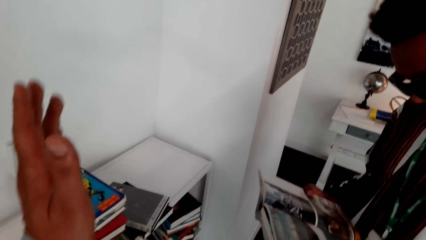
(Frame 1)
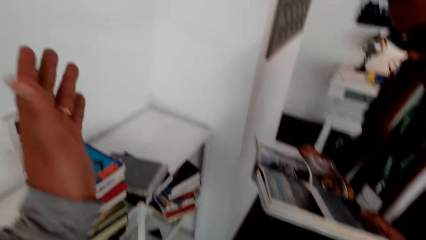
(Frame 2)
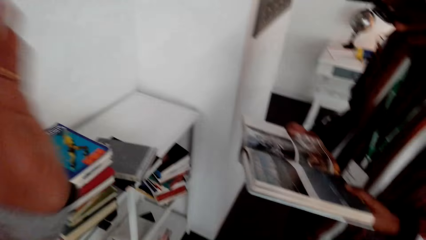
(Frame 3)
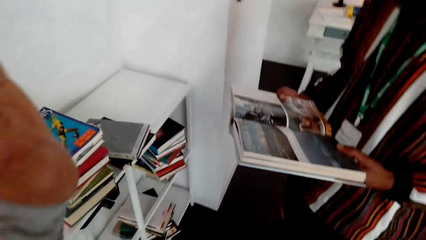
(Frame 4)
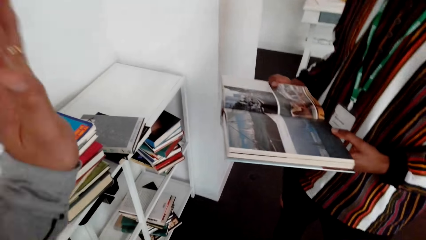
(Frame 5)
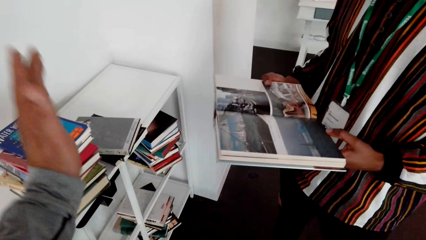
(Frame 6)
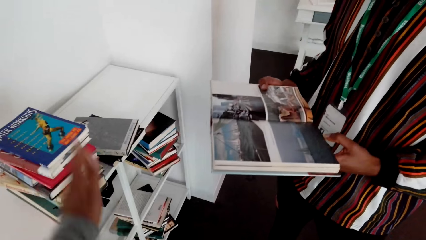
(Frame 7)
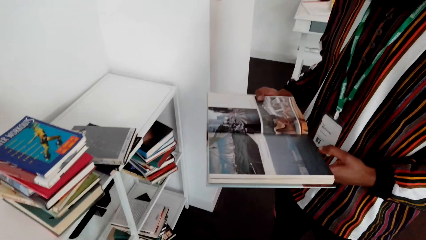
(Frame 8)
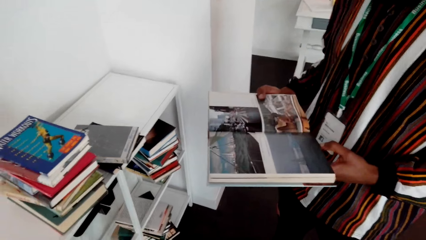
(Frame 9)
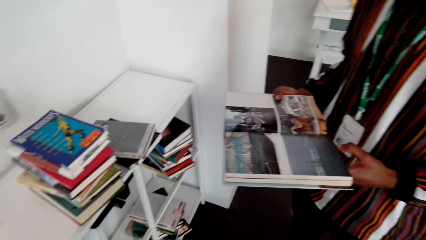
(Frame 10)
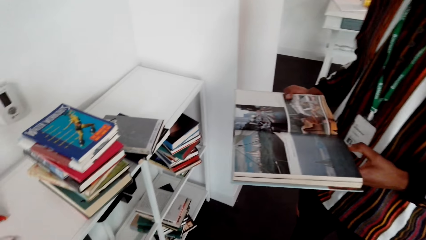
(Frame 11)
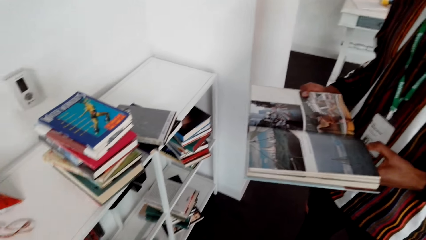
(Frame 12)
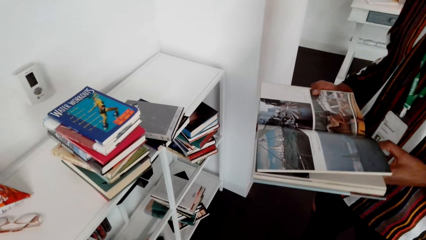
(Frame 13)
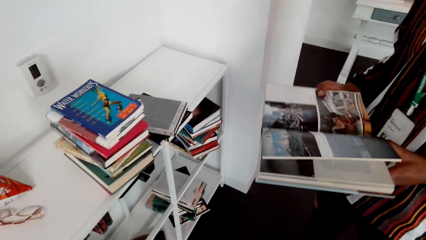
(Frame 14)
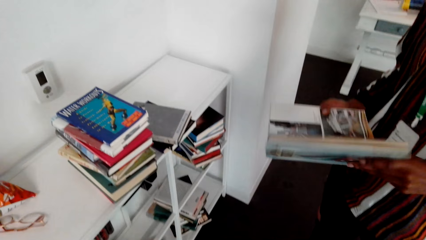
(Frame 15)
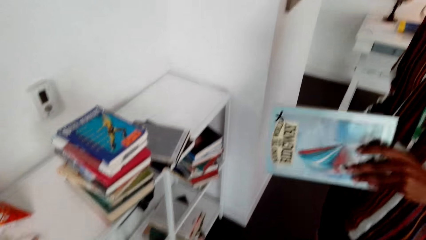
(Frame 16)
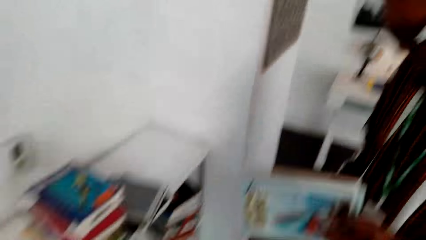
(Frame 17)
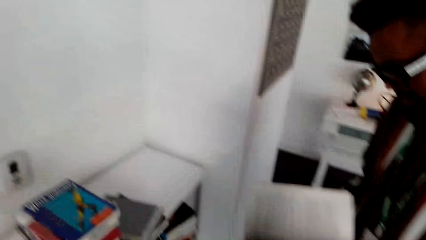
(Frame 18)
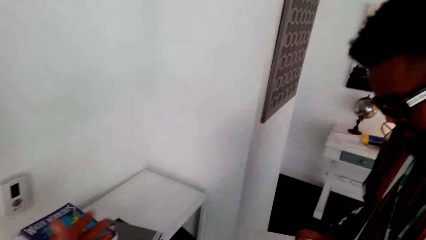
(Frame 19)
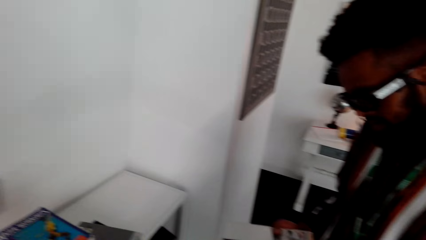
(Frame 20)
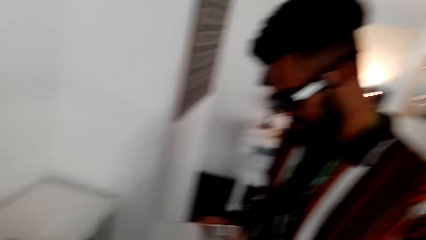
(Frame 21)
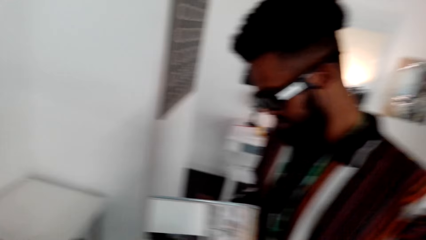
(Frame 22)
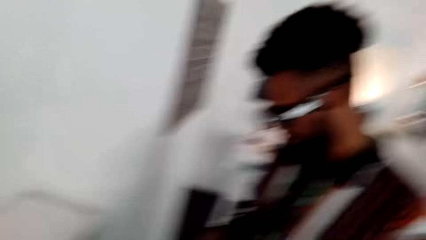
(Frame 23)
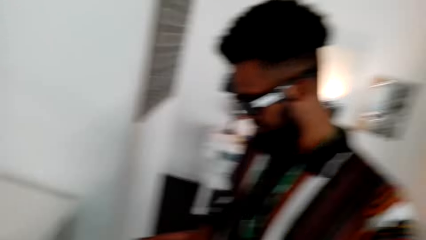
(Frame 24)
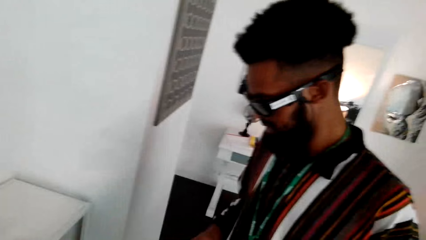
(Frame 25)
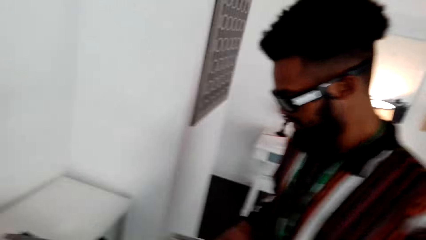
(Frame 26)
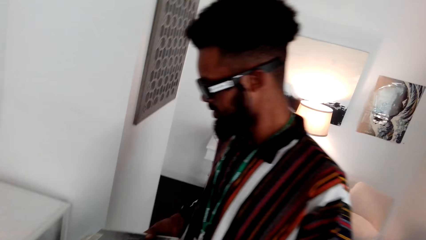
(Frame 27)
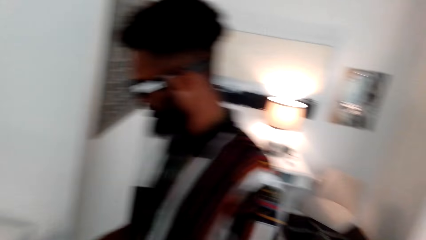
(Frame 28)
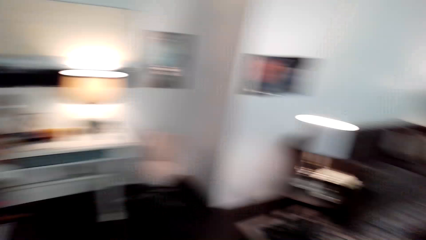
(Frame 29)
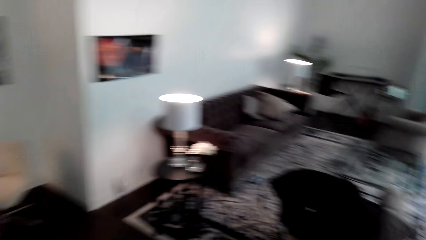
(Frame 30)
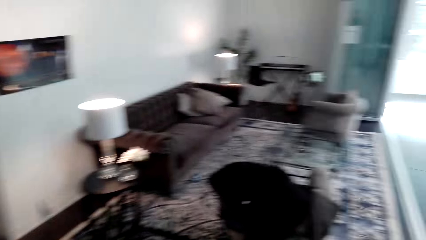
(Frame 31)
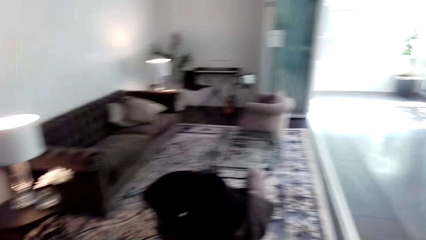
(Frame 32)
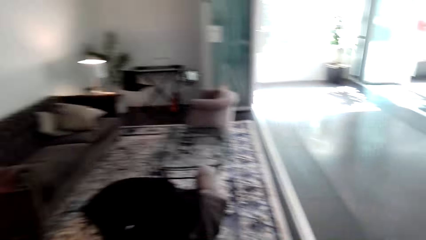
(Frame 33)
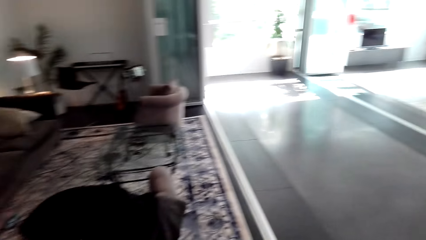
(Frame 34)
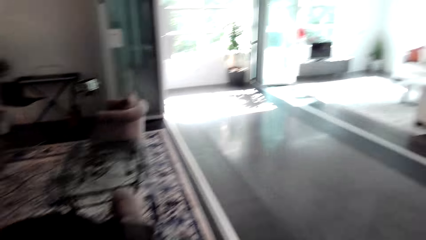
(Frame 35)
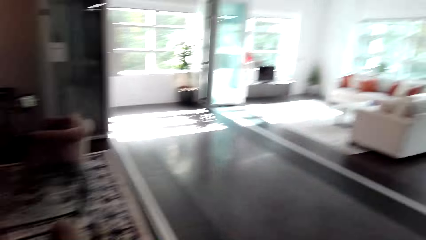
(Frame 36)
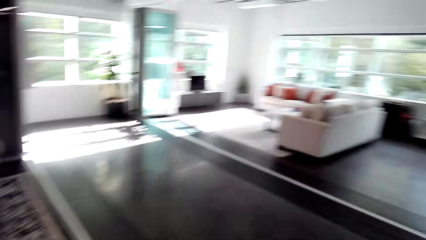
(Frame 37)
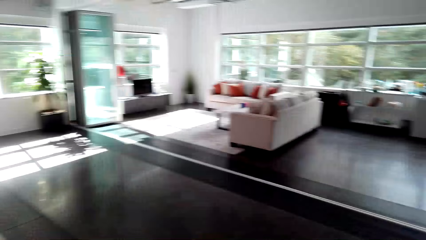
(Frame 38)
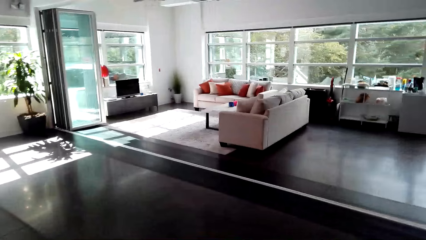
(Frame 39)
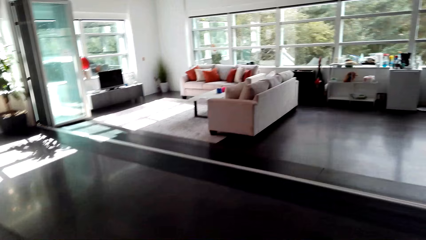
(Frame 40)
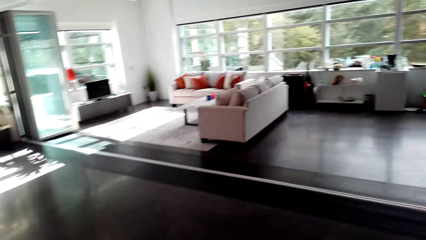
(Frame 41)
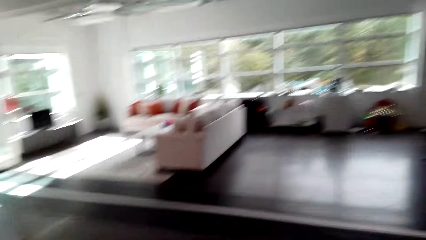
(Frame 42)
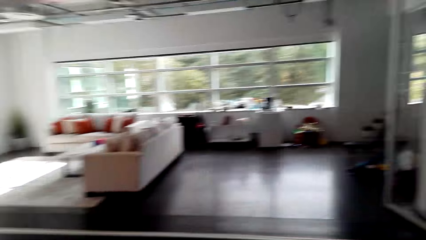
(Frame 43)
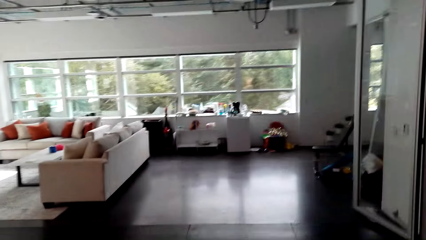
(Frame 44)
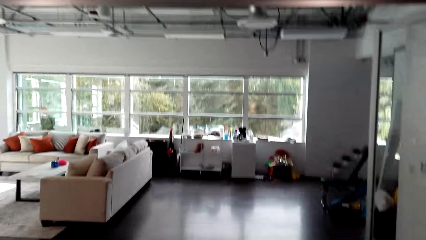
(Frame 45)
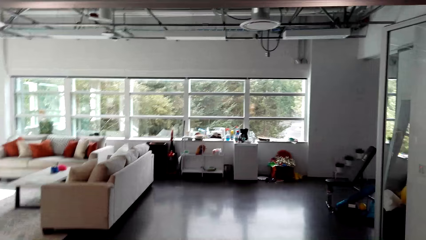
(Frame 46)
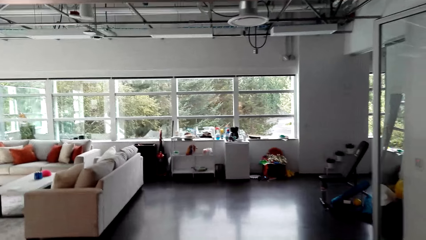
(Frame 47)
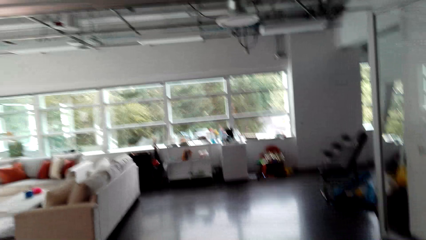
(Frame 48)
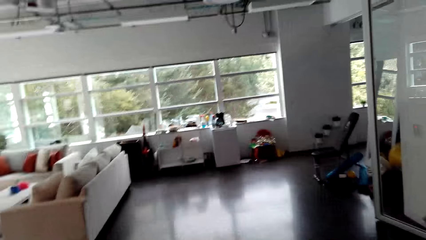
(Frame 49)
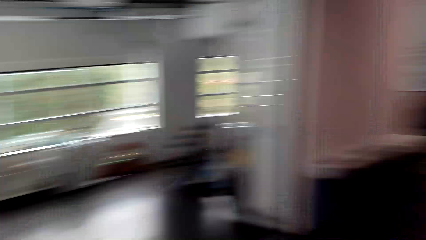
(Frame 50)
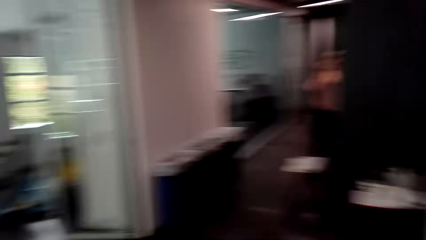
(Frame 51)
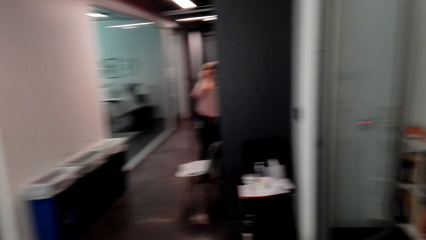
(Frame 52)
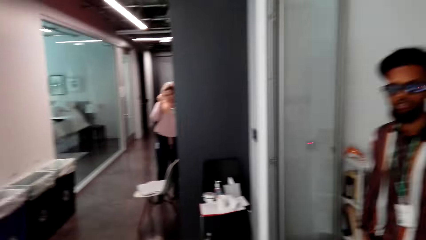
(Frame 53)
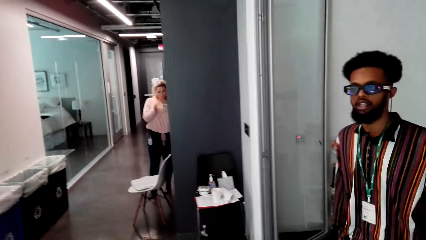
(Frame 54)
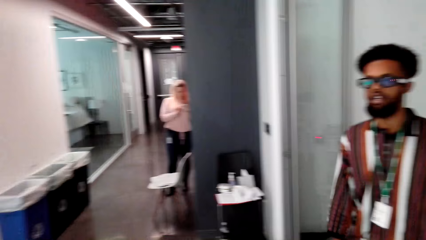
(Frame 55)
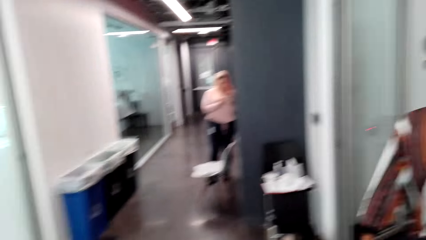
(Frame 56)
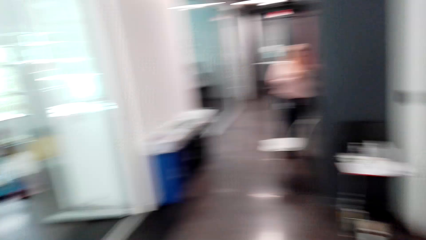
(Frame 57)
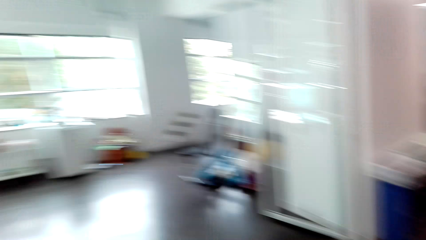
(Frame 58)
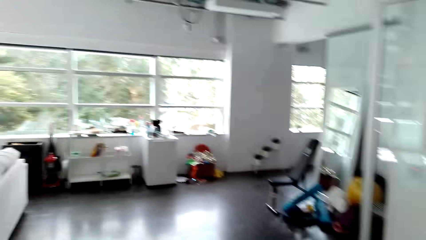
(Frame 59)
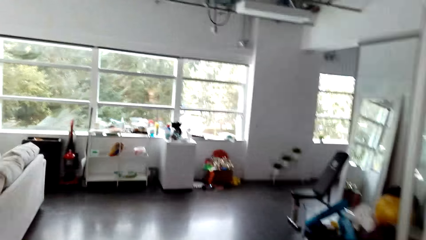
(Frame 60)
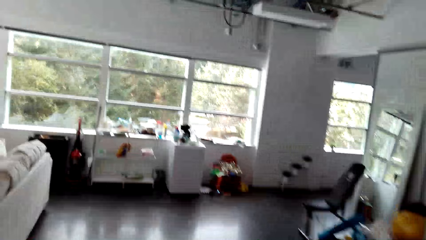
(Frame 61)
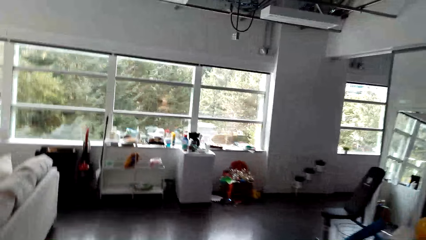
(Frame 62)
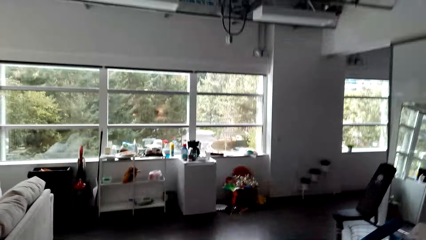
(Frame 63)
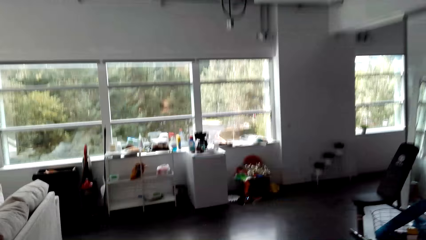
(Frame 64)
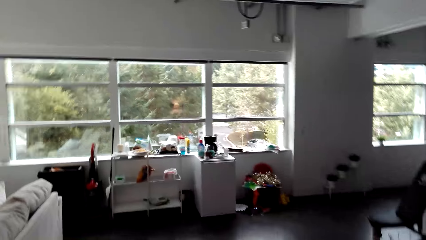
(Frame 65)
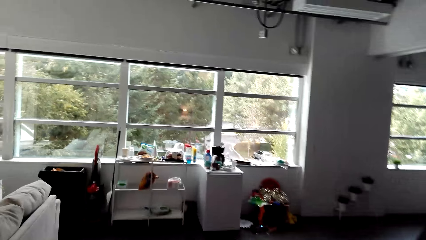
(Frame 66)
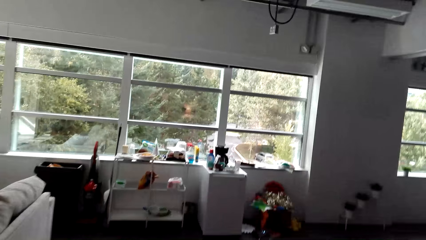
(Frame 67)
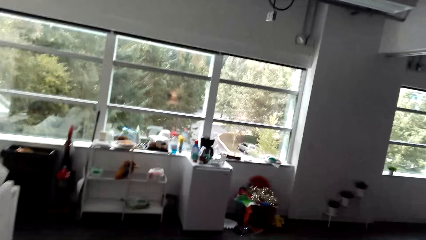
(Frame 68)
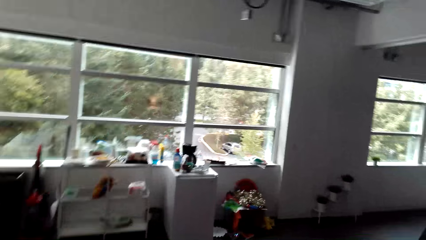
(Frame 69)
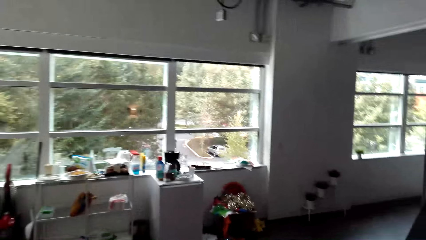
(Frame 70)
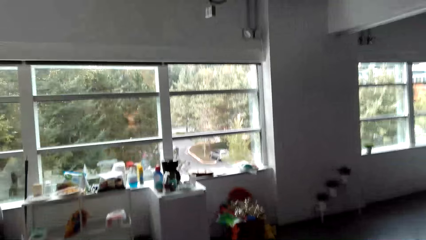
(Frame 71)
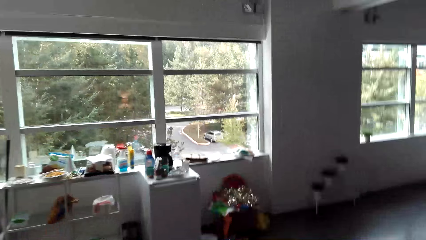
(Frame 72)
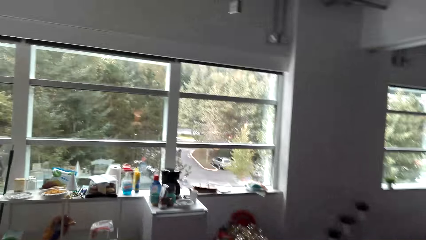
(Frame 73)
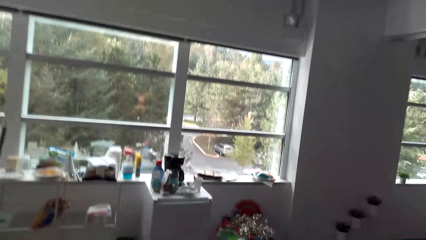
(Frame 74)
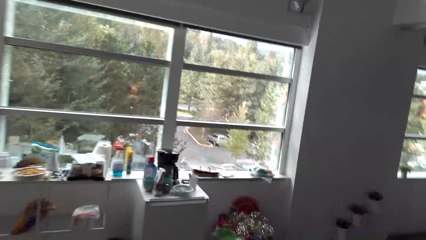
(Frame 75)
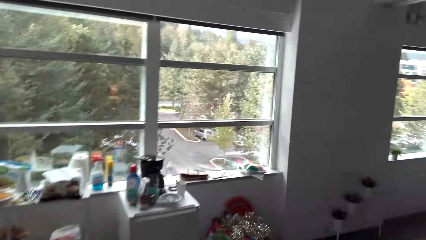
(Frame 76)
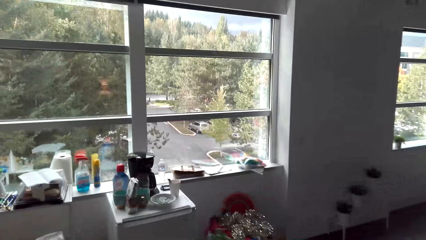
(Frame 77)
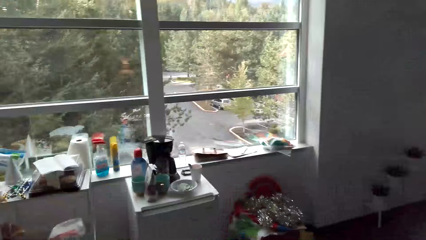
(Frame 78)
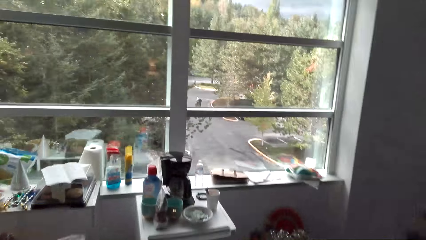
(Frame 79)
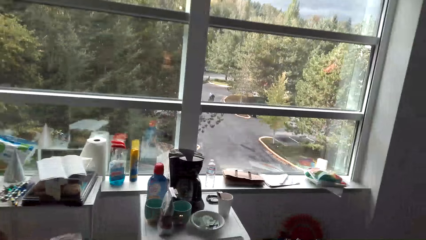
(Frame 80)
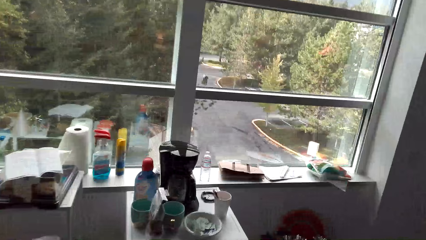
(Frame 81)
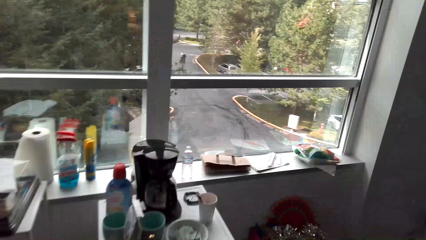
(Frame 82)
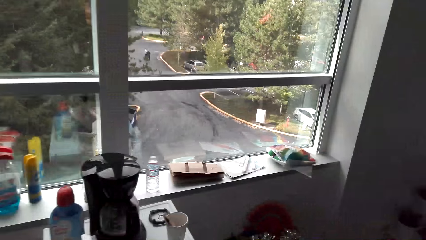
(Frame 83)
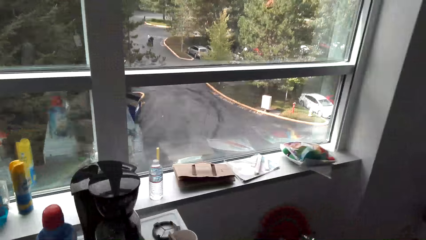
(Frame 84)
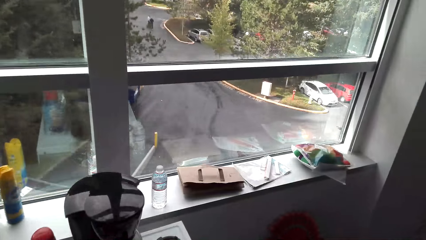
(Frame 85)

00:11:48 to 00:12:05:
The camera wearer raises a hand up. A man turns the page. The camera wearer turns around, walks forward, speaks, and watches the background. The man walks forward. The camera wearer walks forward. They speak.
